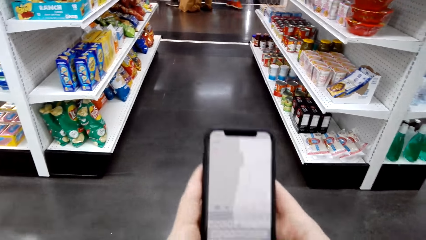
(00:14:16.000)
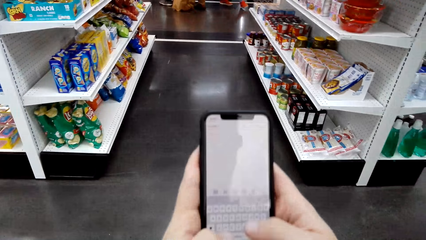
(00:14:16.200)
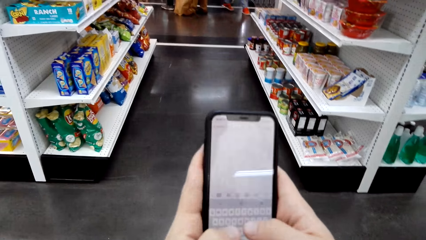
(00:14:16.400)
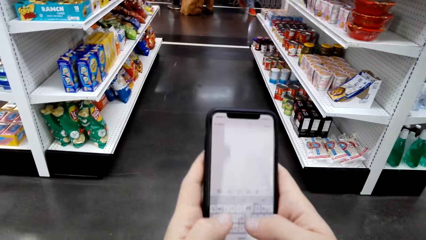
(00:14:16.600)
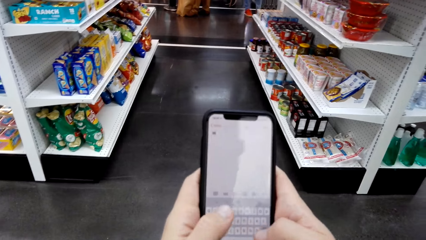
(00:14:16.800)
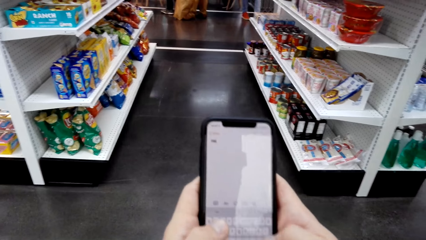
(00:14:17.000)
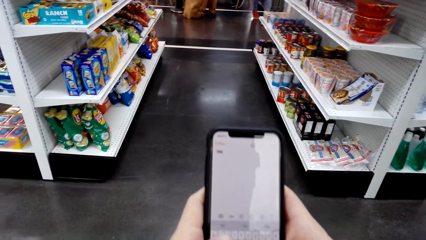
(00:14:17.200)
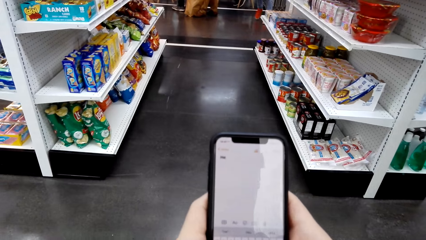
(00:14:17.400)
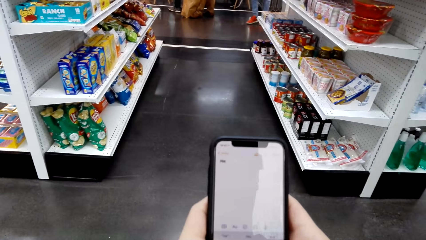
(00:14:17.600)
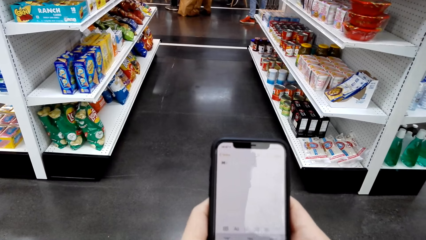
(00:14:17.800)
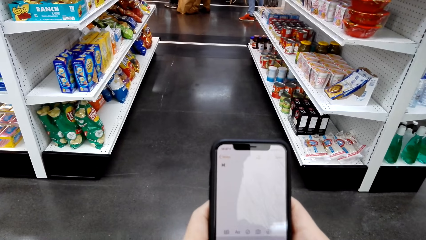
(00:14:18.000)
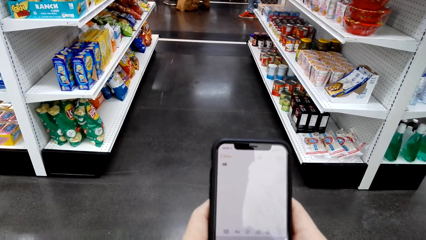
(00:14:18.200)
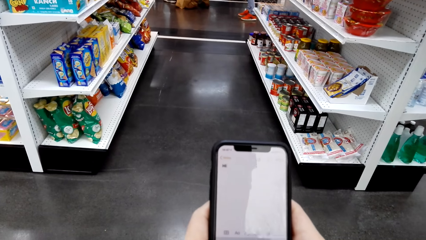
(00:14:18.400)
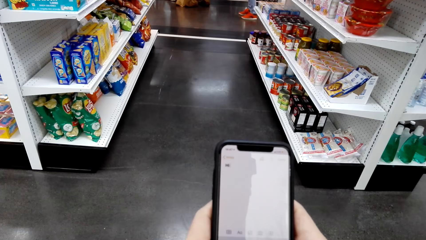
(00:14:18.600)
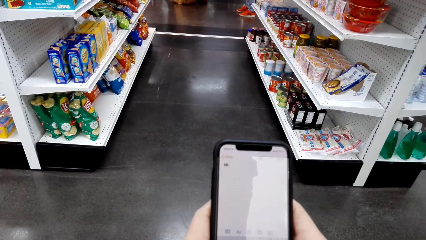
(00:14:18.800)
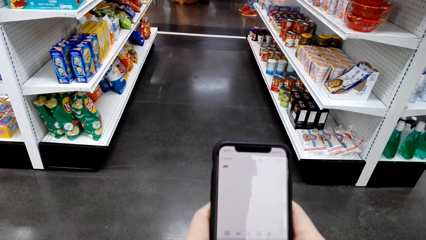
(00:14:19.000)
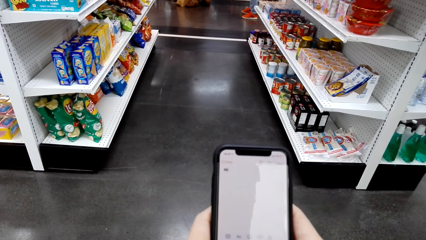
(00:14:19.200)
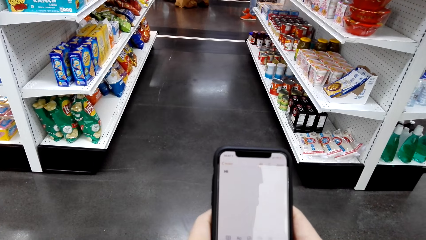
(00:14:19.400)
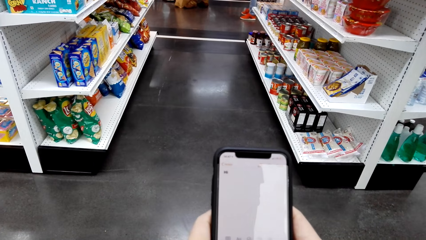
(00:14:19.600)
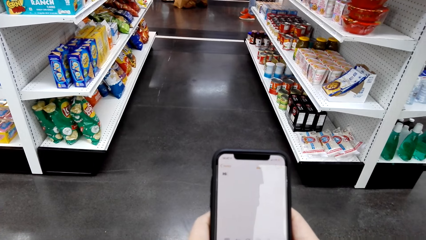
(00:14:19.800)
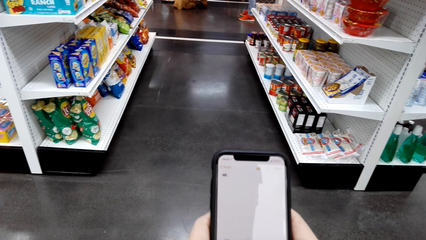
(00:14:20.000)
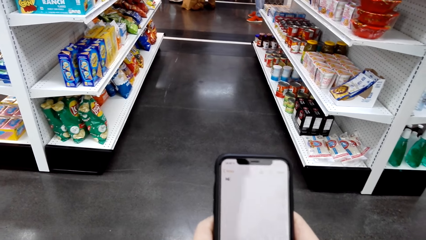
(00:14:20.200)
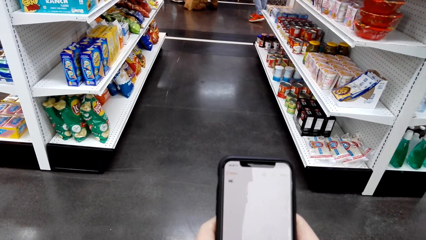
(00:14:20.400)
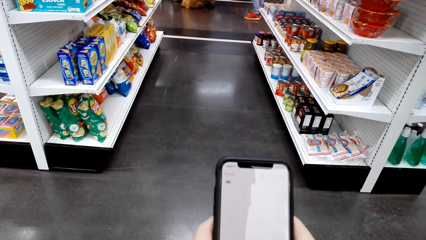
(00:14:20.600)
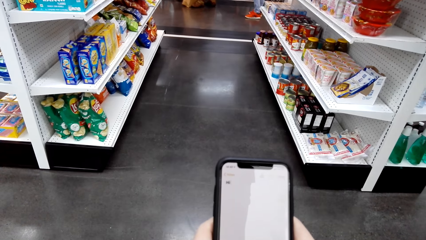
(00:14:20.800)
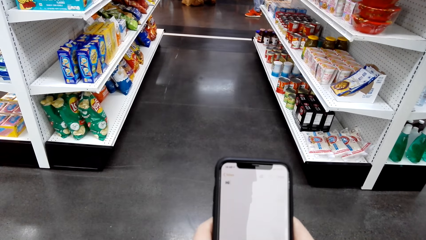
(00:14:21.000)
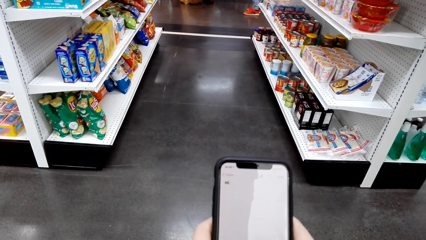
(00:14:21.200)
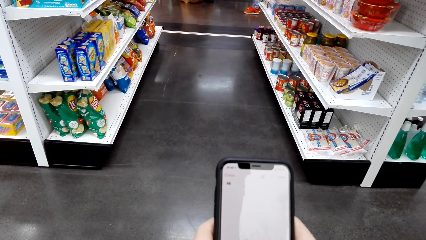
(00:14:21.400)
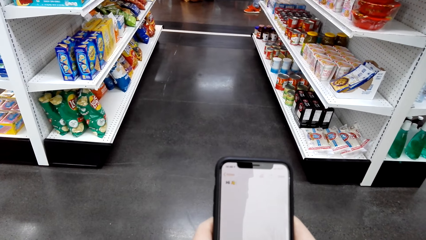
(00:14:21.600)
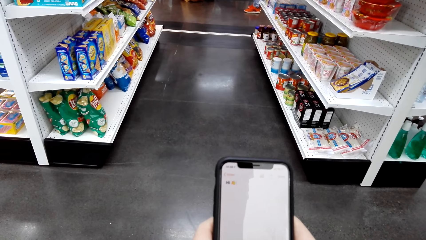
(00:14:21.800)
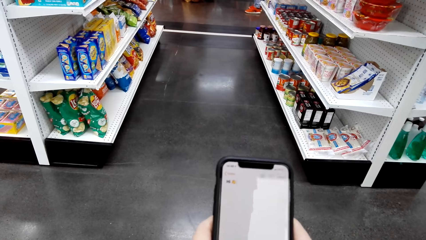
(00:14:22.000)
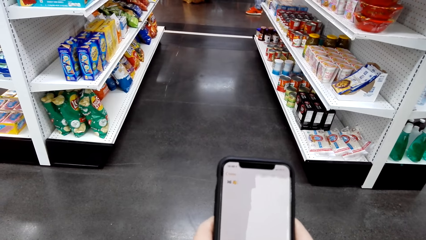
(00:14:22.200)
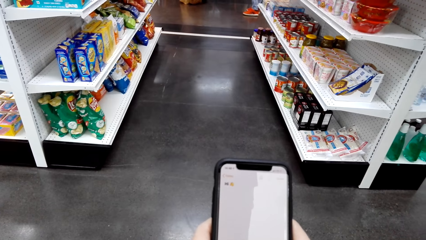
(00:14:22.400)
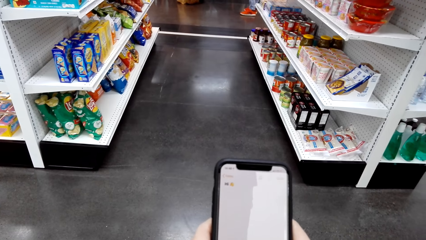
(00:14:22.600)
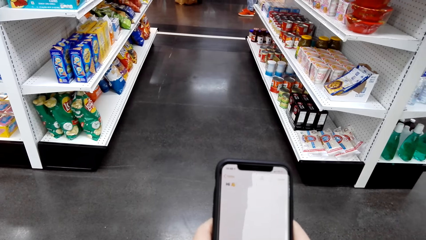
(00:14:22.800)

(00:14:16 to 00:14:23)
The camera wearer types on a phone.

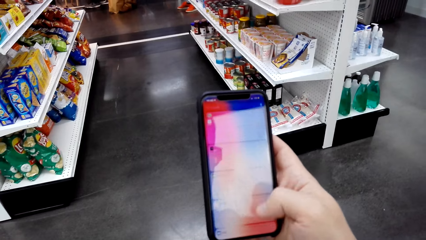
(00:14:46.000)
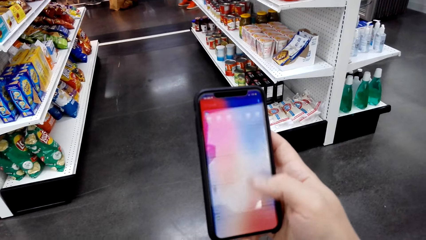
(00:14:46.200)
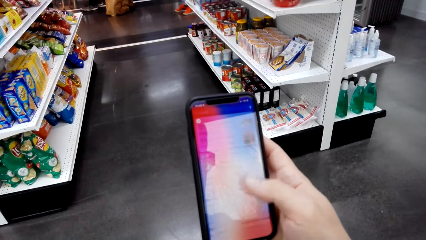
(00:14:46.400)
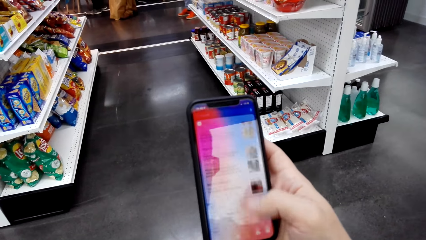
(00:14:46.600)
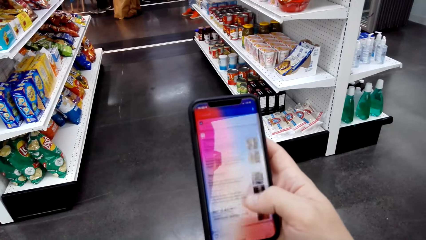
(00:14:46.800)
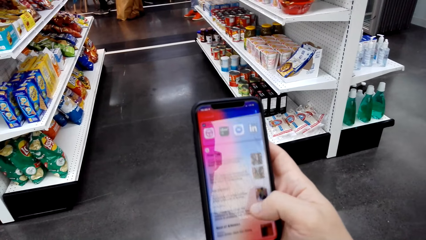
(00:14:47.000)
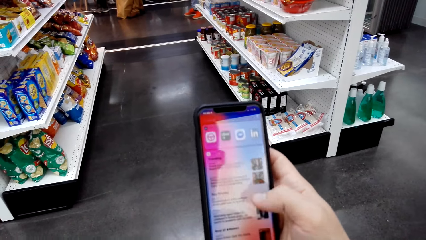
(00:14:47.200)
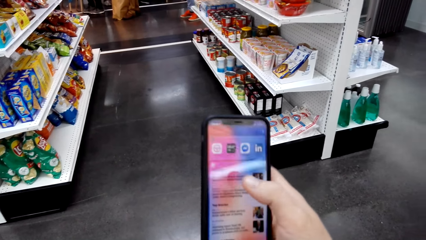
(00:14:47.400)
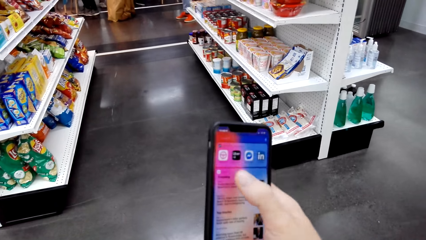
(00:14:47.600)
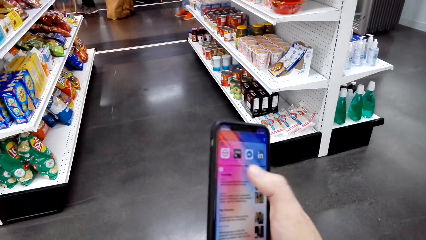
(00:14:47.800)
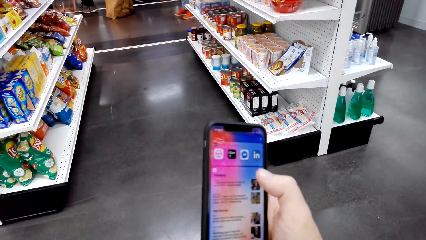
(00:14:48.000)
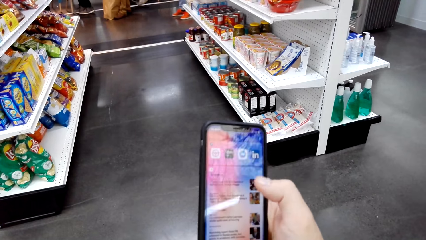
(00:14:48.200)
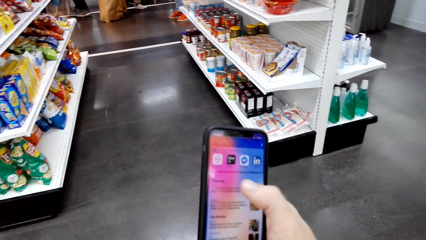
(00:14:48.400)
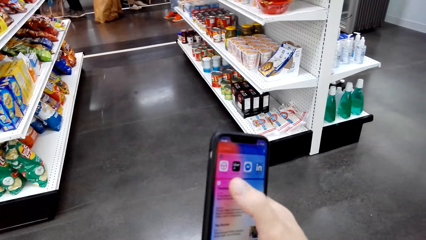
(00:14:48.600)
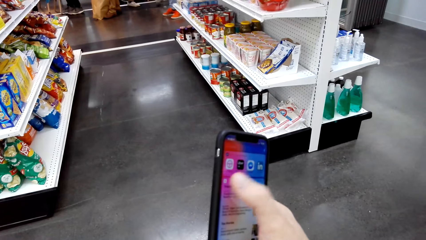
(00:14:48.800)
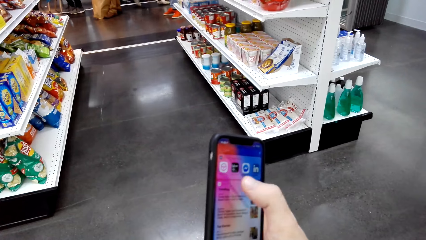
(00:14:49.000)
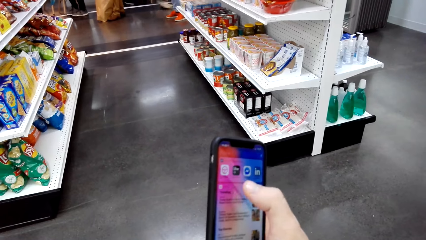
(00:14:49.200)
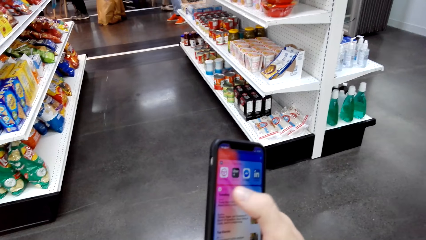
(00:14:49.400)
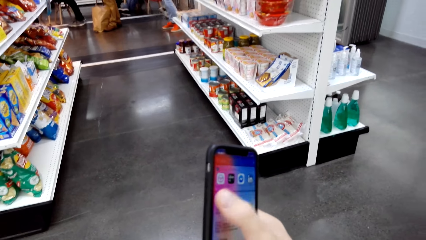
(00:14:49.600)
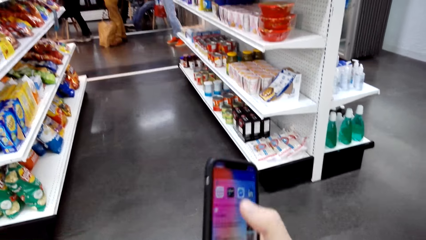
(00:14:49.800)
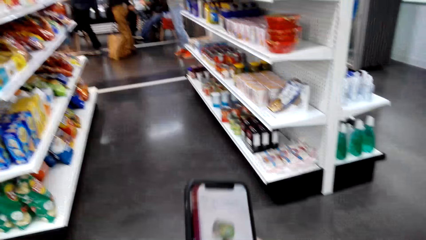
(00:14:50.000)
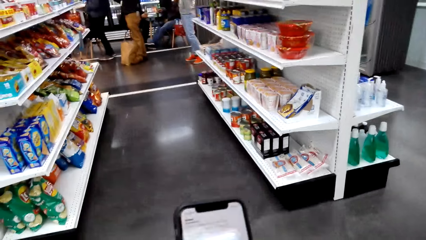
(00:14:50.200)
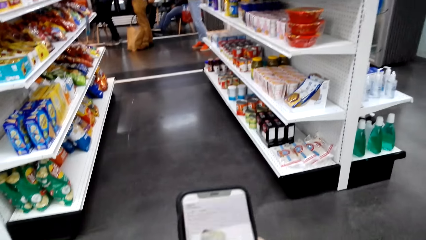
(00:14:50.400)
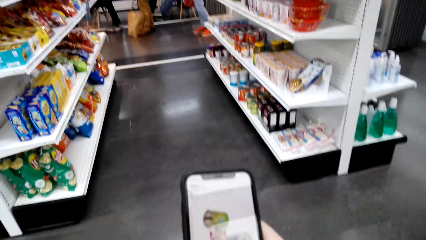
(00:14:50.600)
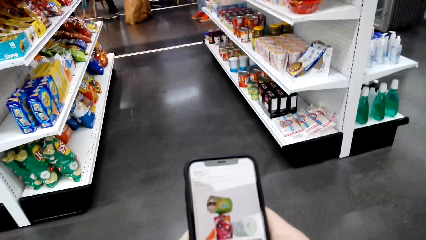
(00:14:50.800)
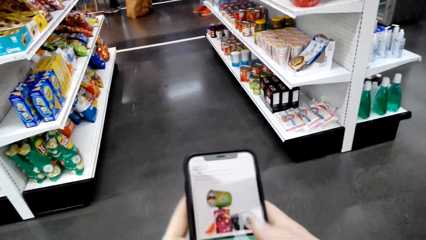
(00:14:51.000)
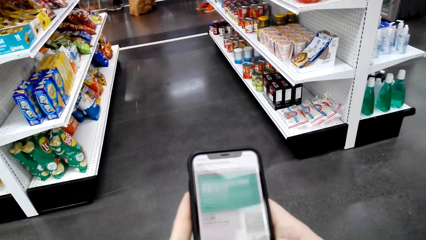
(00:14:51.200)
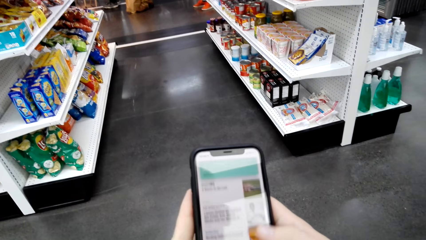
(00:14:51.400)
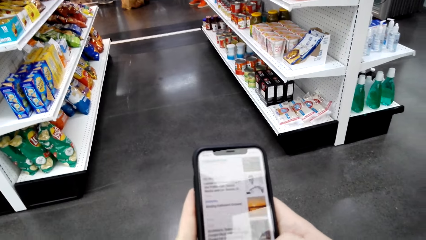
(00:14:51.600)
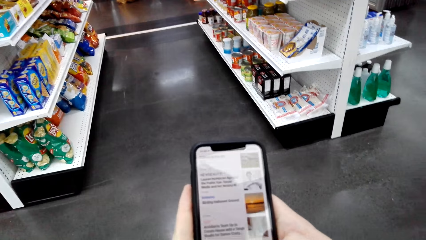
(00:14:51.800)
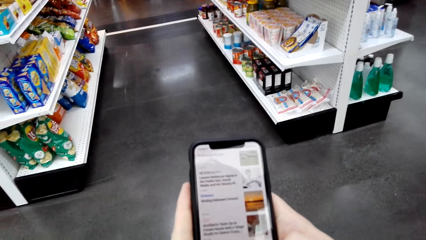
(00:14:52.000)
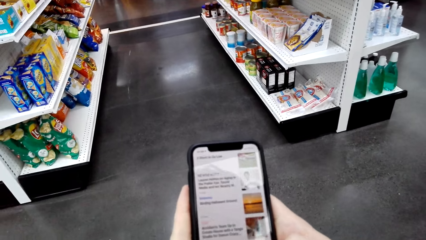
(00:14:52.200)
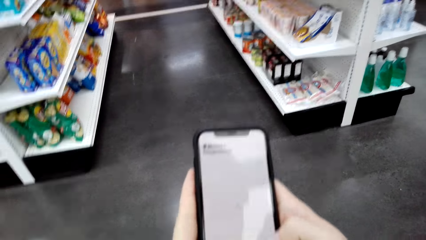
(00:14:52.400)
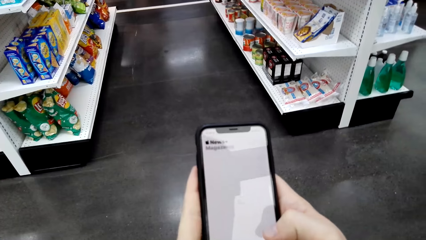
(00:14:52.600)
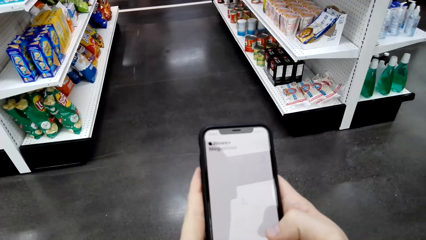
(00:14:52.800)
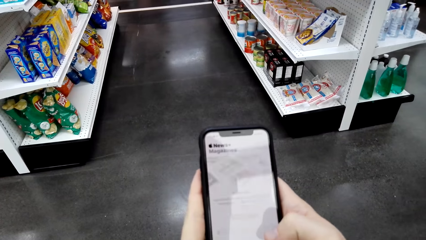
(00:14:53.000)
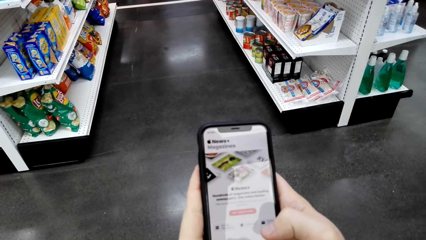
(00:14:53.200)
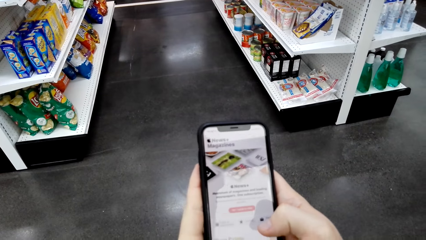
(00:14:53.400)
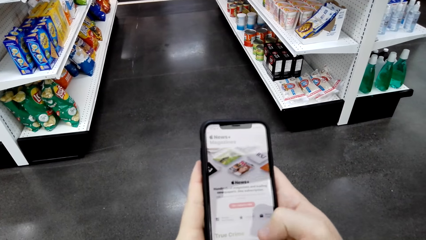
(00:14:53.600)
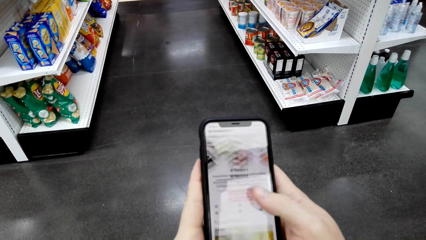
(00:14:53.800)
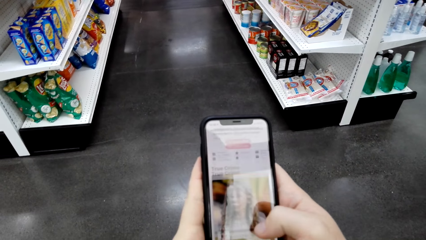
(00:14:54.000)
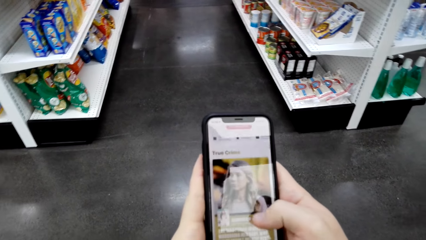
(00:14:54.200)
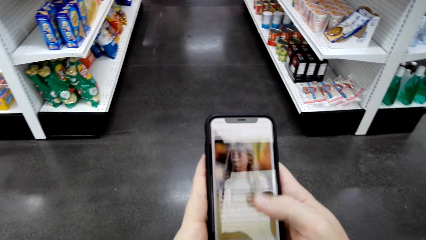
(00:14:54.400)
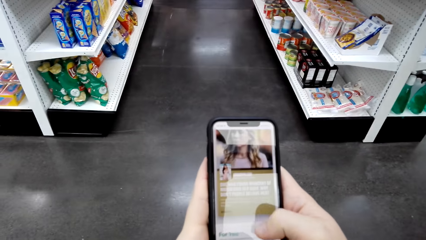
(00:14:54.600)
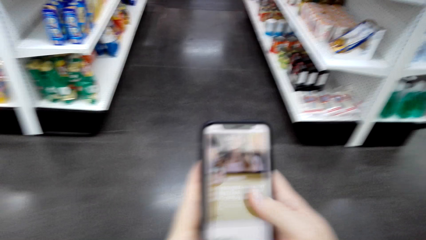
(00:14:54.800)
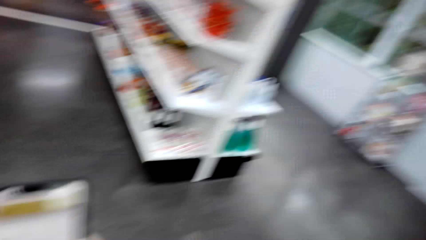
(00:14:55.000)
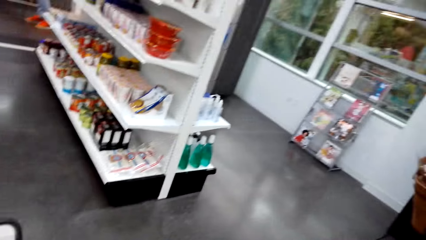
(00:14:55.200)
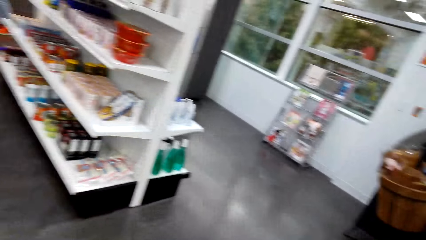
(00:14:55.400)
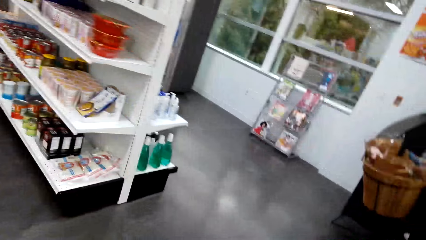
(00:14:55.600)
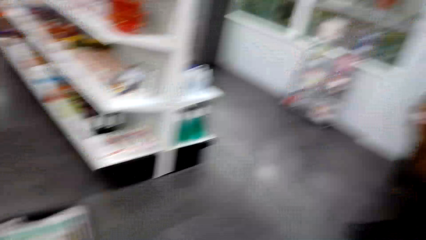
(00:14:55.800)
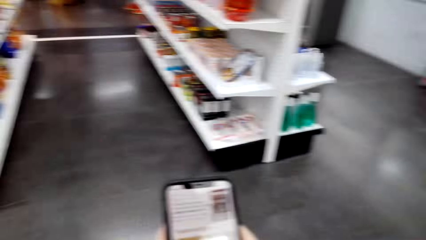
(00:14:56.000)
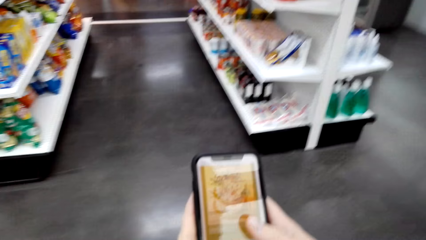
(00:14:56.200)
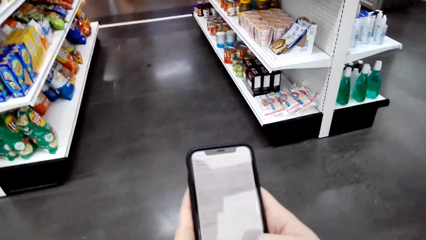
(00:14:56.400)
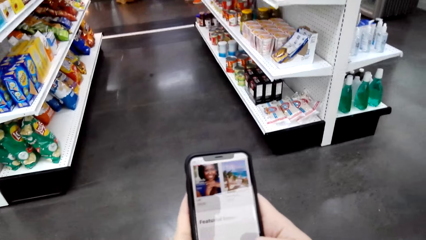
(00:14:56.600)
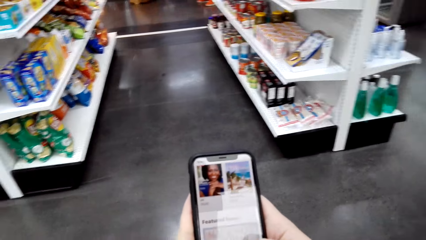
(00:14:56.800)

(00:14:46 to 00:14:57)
The camera wearer scrolls on the phone. They look around.
